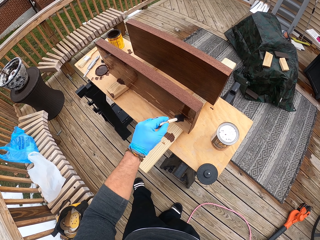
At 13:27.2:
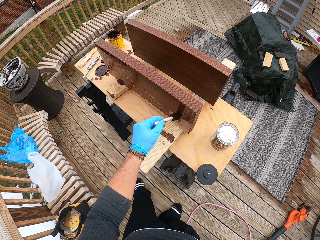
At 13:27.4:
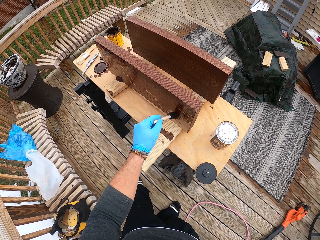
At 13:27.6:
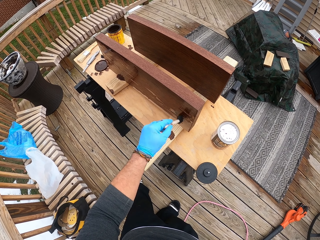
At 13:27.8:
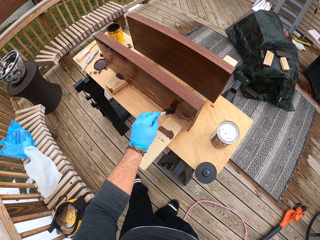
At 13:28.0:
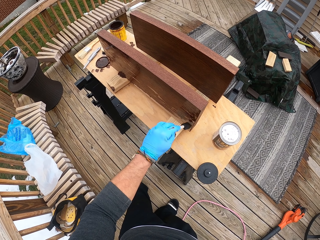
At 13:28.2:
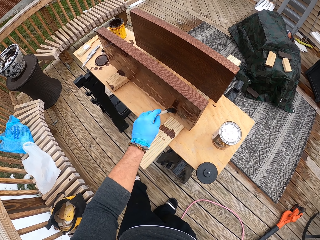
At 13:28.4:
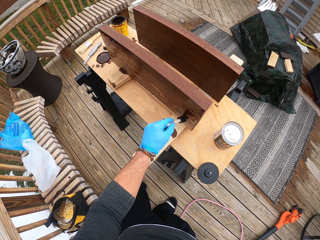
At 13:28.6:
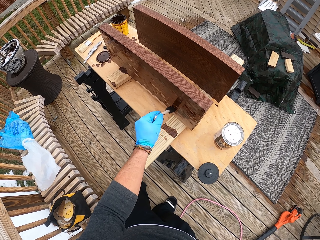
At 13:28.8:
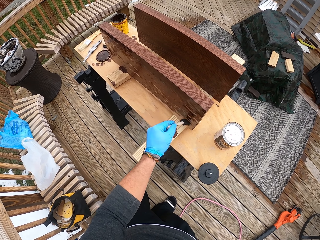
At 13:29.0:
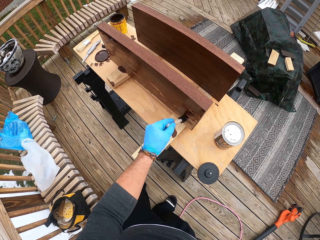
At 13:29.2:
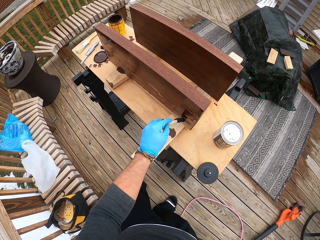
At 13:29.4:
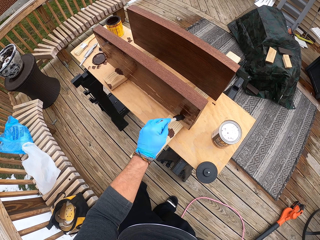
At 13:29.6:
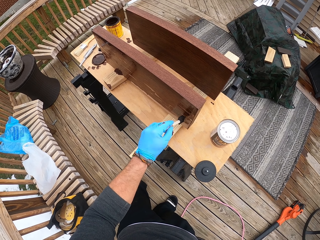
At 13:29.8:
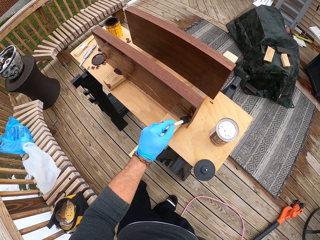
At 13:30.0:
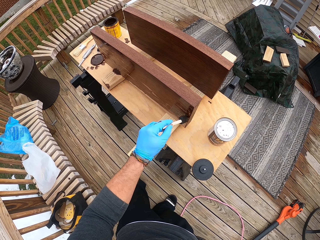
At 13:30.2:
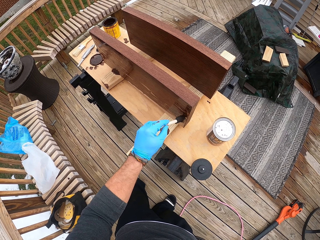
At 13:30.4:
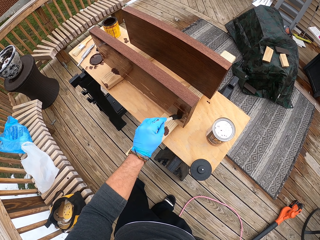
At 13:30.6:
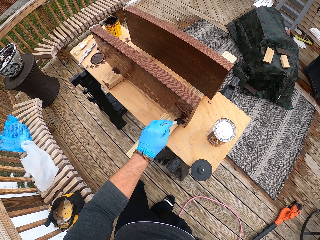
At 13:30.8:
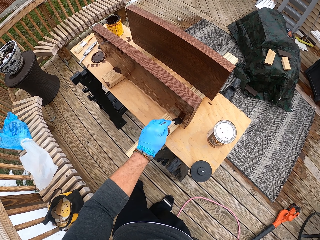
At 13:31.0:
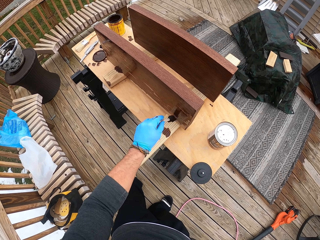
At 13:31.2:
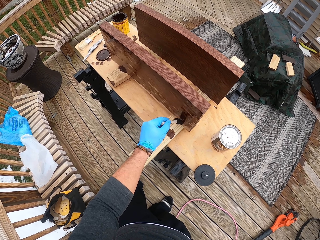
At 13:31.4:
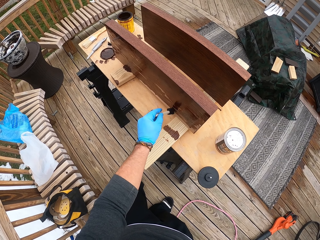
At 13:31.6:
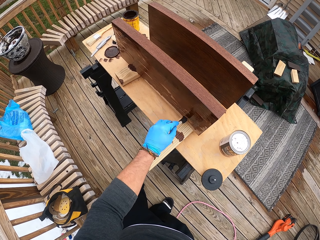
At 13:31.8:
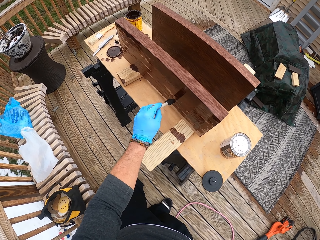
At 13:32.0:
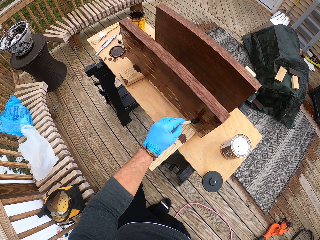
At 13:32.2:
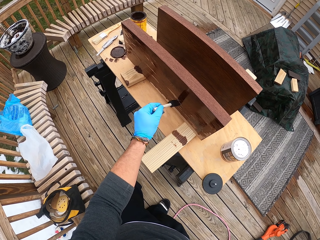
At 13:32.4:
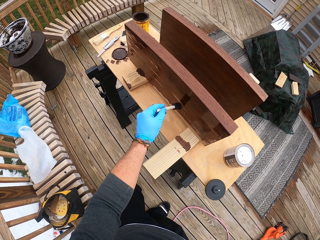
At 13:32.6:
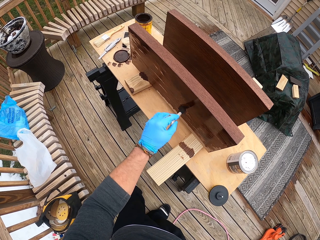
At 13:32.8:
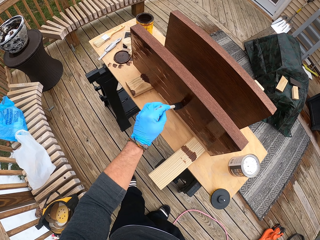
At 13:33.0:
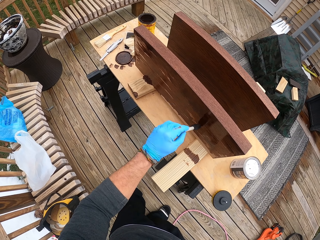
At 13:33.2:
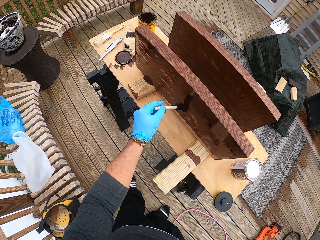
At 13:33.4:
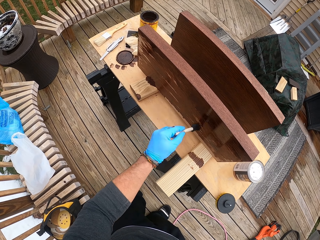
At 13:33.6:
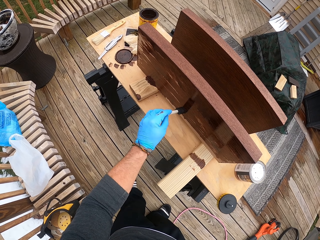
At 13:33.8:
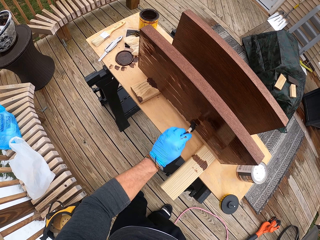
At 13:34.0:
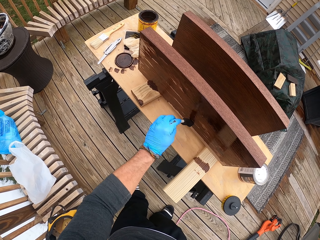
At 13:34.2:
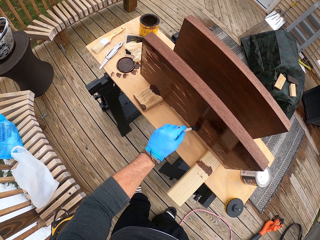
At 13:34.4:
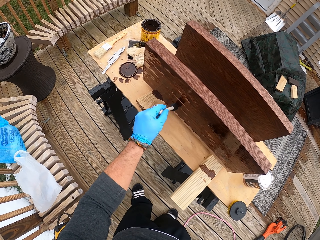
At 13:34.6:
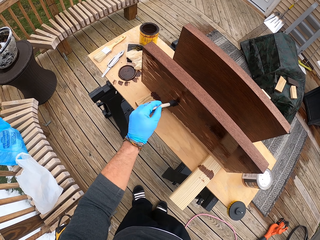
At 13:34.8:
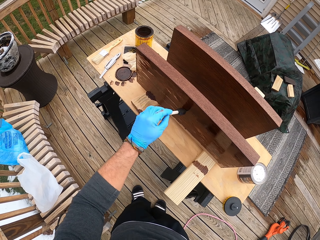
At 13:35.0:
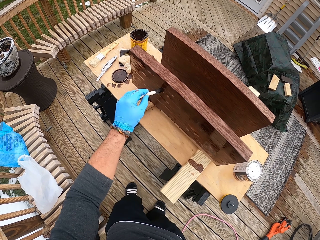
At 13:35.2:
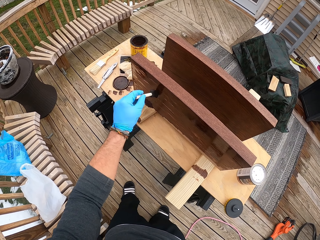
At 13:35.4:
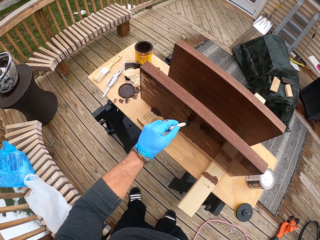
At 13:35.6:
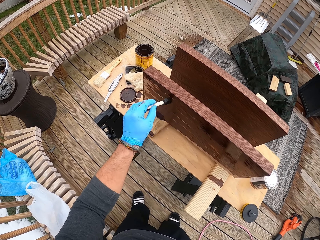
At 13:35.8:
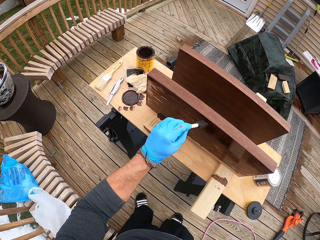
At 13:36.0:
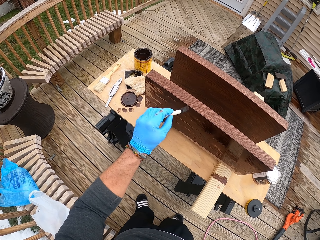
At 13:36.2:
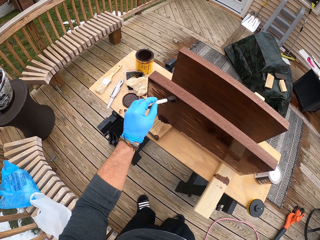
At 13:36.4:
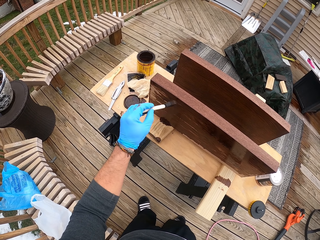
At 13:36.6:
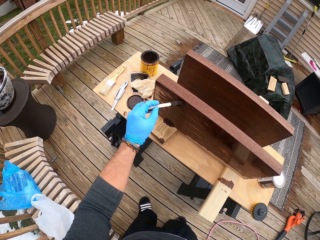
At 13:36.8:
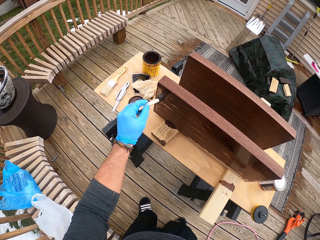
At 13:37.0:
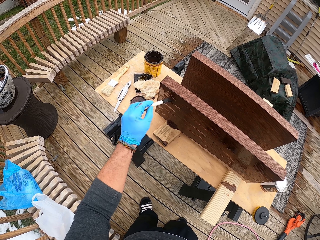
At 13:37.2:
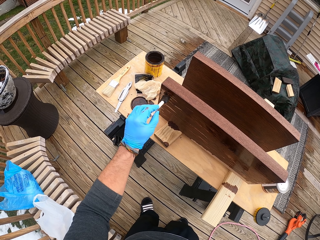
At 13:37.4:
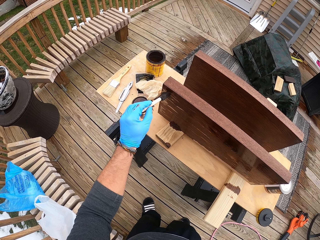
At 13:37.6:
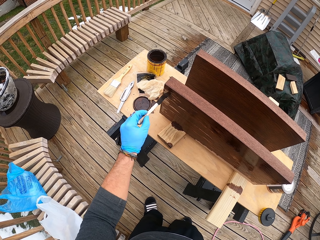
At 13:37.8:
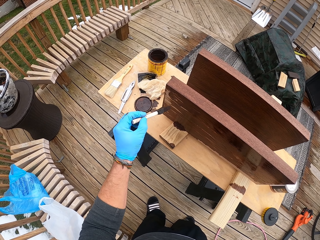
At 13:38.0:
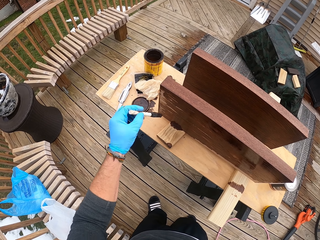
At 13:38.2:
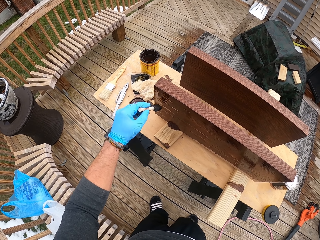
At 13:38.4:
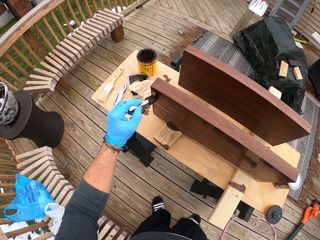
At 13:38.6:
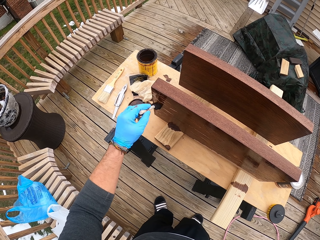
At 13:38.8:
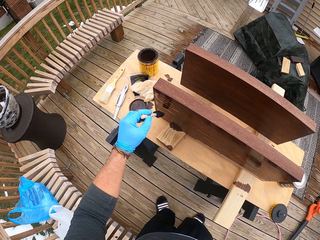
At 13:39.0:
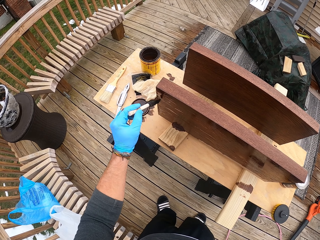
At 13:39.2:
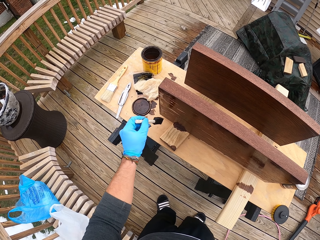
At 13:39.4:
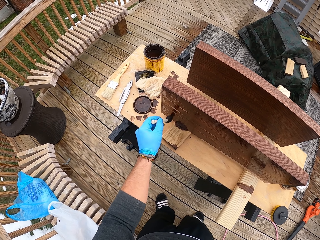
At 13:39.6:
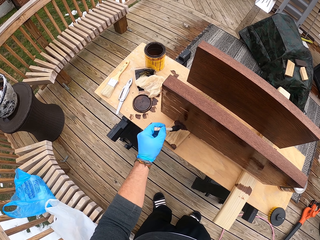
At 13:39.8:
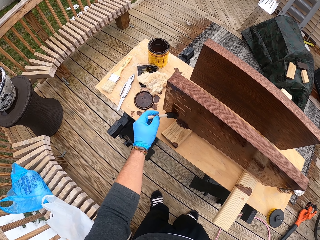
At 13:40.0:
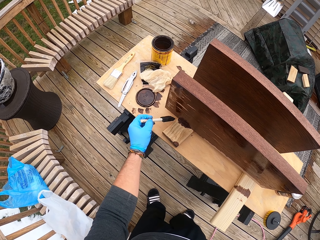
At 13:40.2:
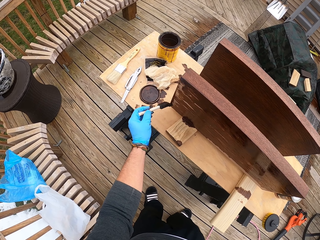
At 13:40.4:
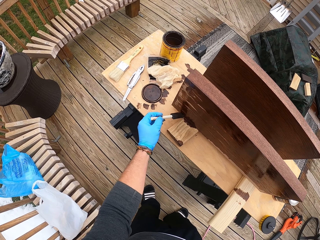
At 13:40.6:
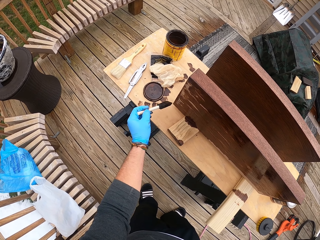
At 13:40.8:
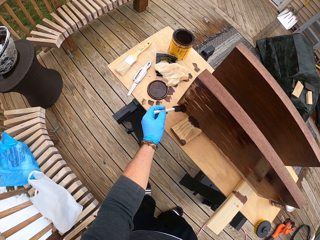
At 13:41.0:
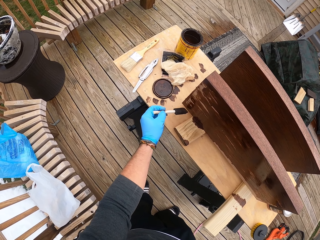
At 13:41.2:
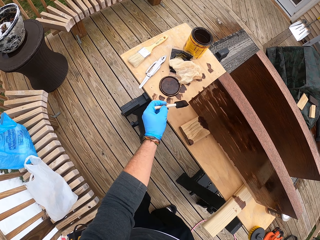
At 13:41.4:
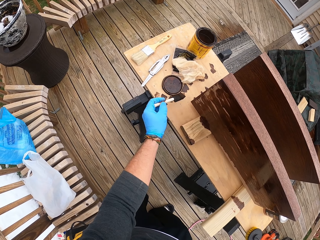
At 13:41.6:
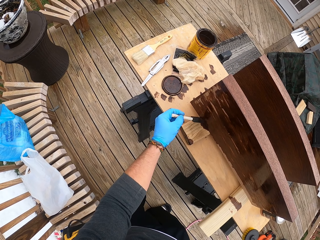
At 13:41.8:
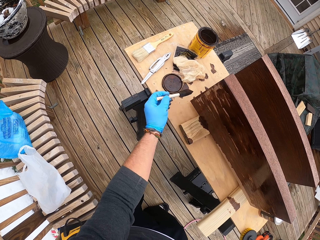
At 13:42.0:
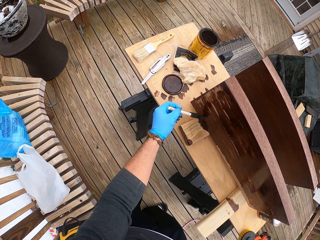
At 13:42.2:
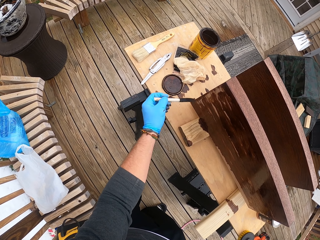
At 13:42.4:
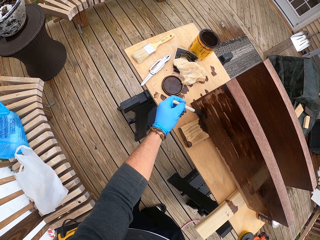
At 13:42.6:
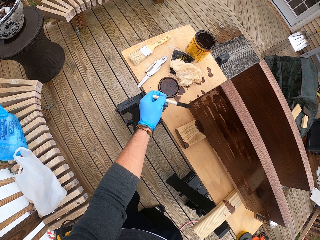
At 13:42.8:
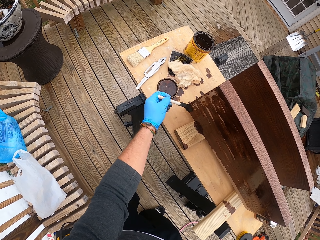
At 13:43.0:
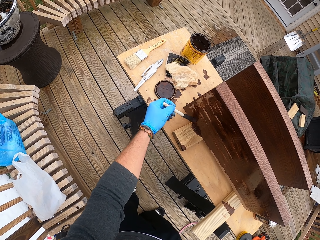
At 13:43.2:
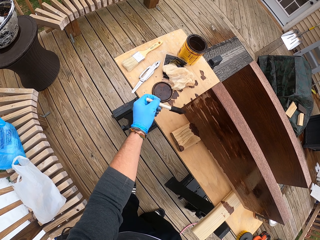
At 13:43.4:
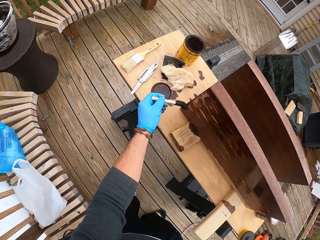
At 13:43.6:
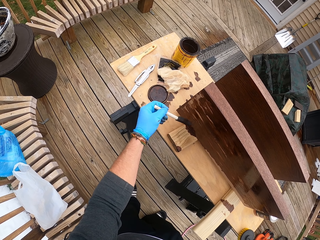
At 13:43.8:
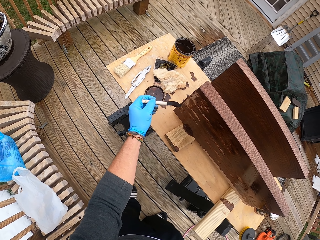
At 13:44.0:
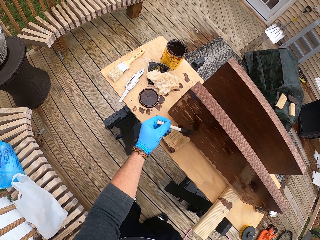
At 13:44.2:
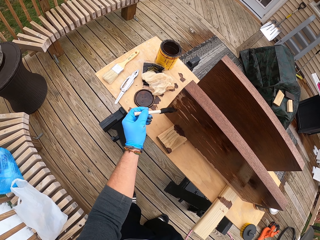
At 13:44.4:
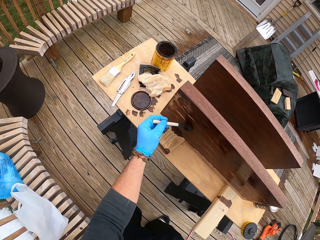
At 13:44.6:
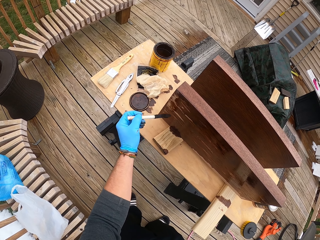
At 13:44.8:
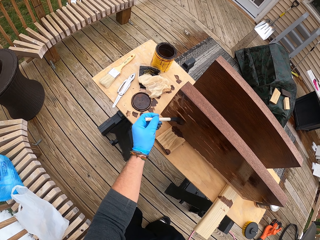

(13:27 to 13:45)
The camera wearer paints wood with a paintbrush. They paint the wood with the paintbrush again.

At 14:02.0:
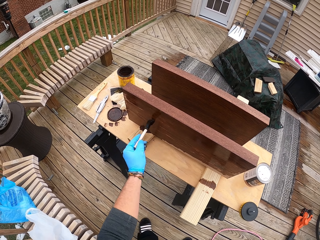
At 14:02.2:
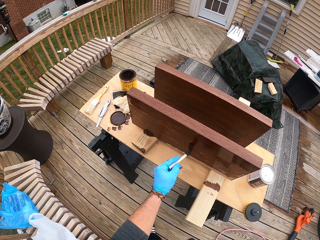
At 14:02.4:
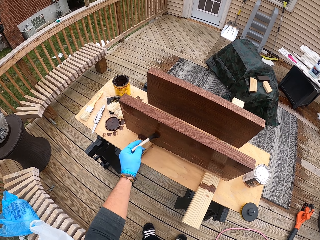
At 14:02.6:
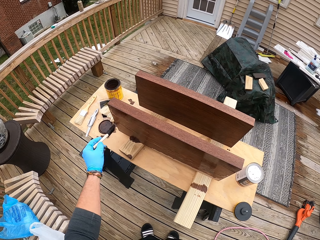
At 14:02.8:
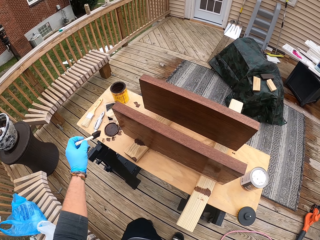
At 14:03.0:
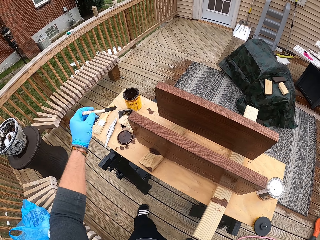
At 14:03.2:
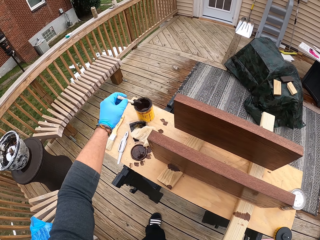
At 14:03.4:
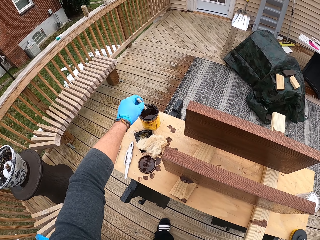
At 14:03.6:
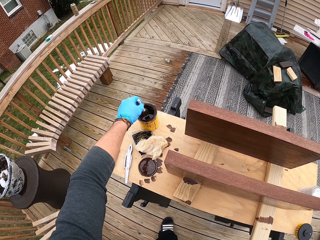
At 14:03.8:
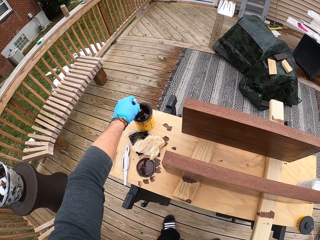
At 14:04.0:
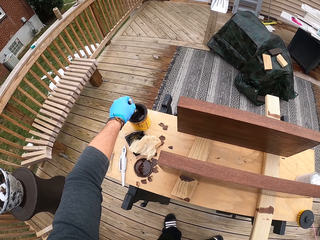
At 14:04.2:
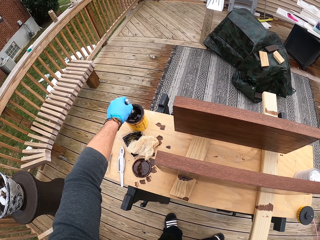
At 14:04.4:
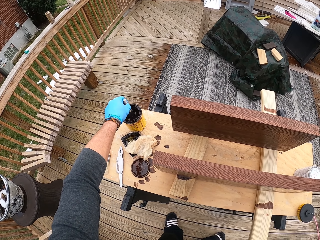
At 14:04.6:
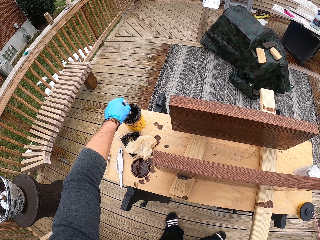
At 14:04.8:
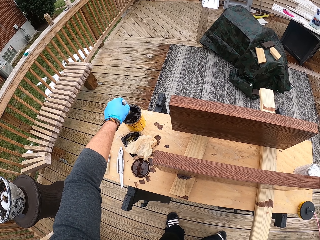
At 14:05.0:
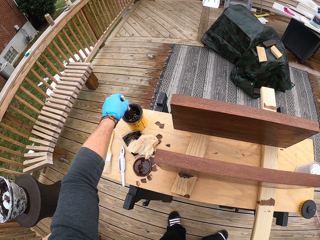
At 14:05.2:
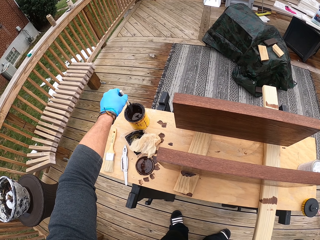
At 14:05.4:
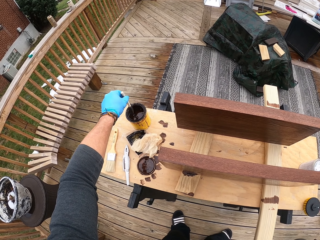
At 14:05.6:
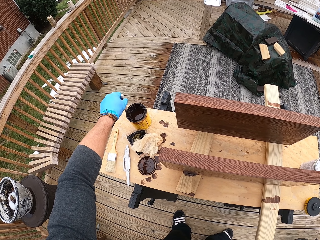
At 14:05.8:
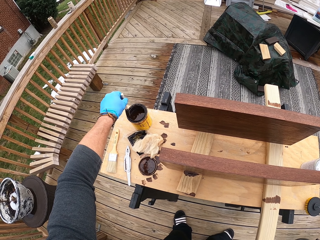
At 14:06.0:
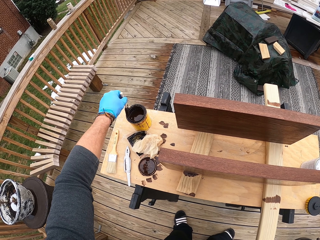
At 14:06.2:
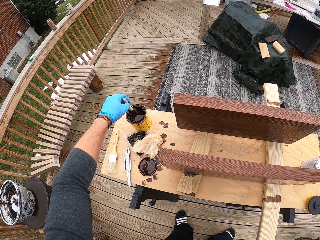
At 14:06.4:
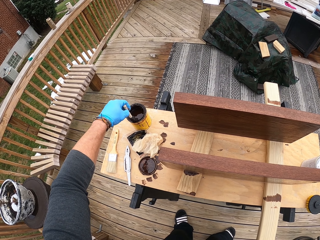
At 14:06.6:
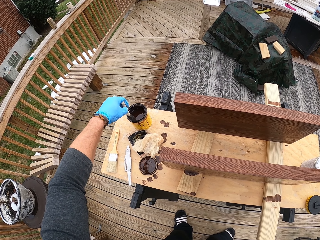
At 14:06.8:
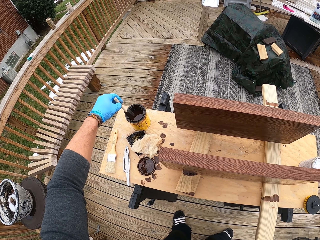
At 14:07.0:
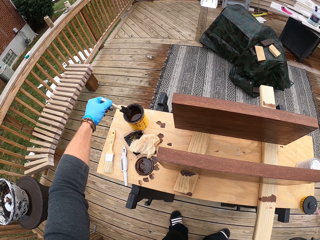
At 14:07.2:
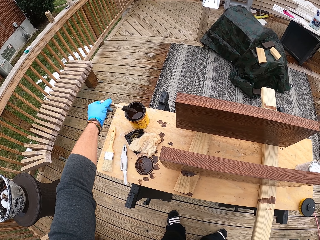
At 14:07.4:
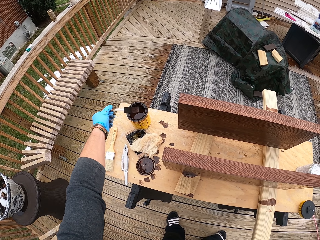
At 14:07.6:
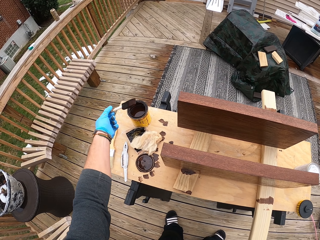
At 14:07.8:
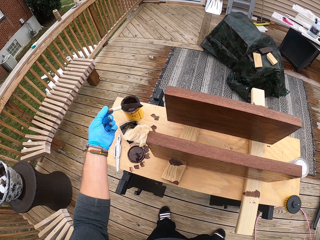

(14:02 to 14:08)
The camera wearer dips the brush in a can of paint on the table with his left hand. He dabs the paintbrush on the can of paint with his left hand.
